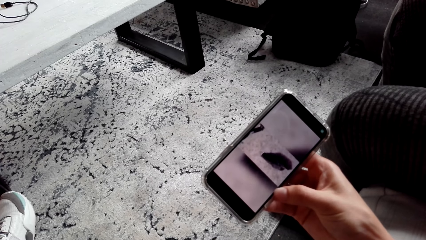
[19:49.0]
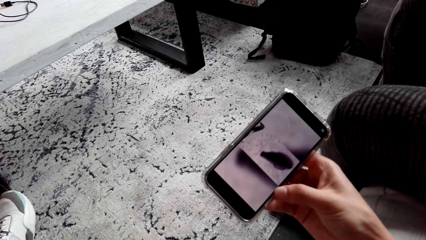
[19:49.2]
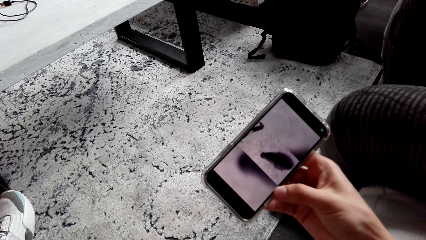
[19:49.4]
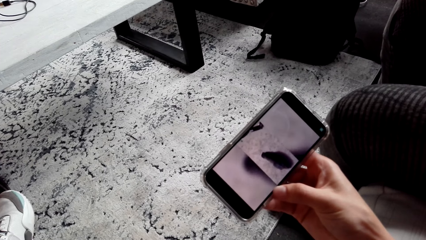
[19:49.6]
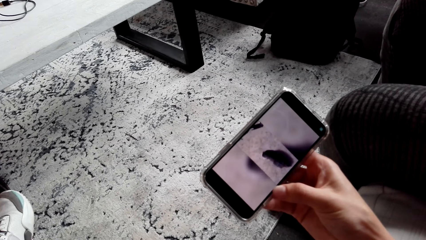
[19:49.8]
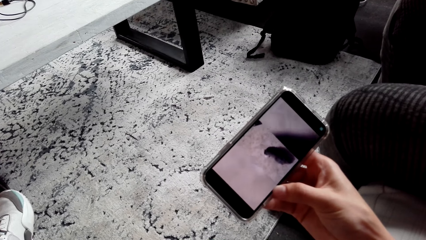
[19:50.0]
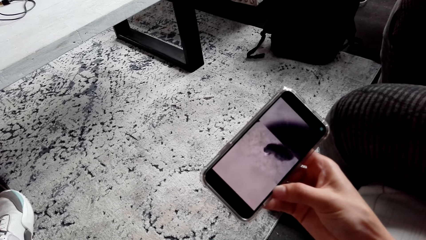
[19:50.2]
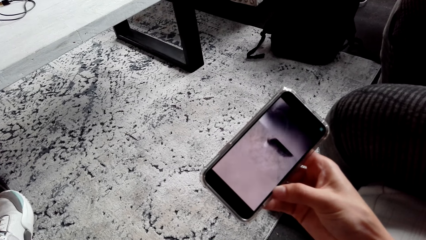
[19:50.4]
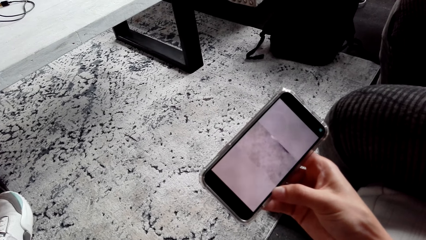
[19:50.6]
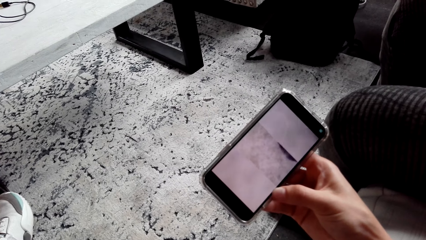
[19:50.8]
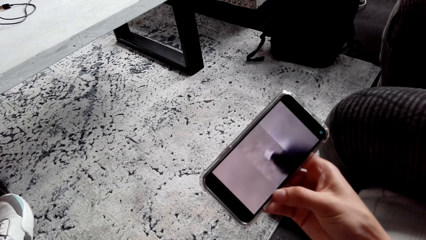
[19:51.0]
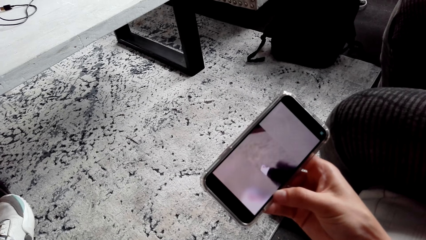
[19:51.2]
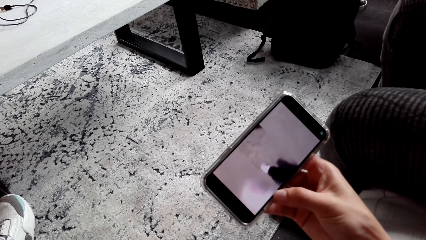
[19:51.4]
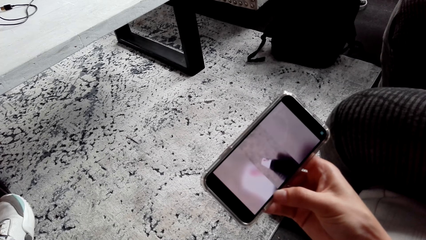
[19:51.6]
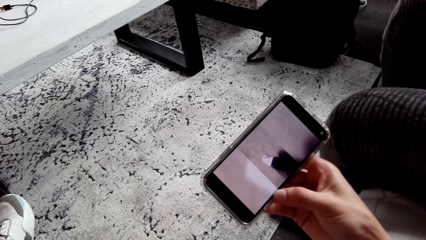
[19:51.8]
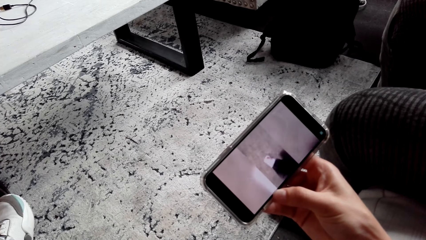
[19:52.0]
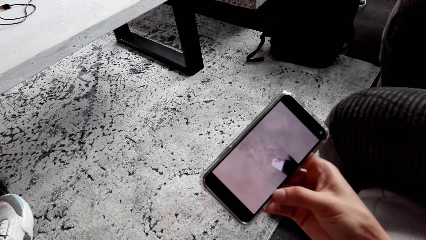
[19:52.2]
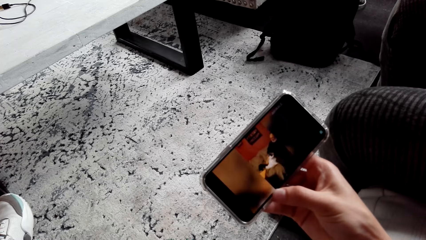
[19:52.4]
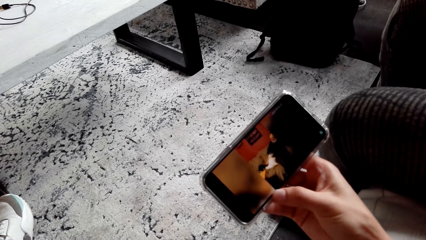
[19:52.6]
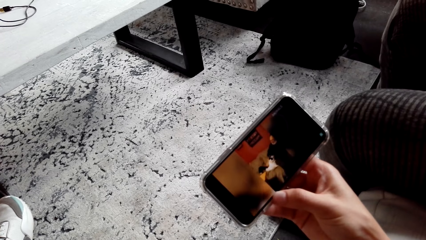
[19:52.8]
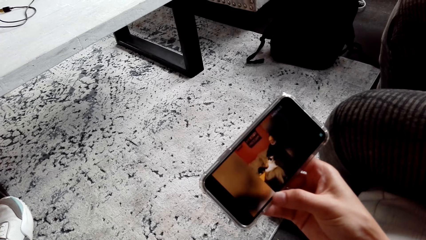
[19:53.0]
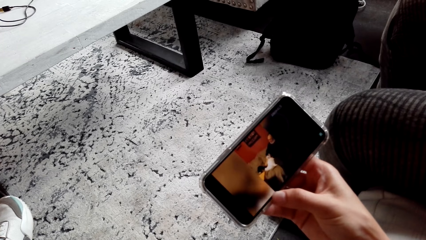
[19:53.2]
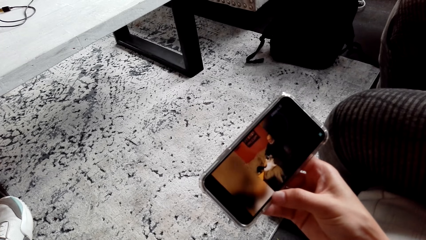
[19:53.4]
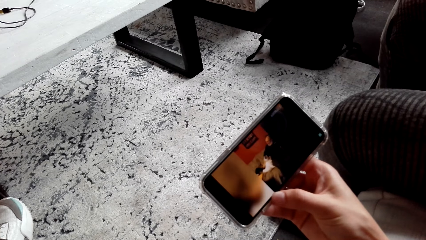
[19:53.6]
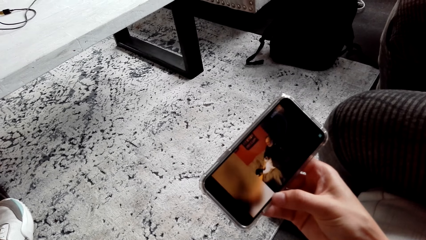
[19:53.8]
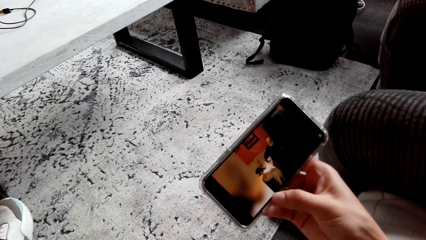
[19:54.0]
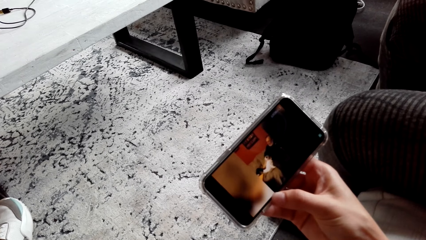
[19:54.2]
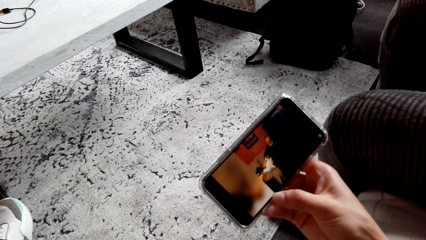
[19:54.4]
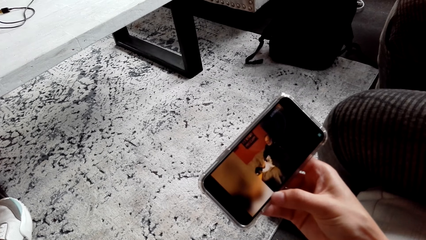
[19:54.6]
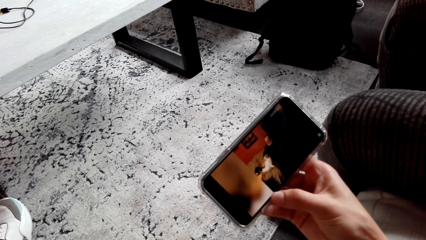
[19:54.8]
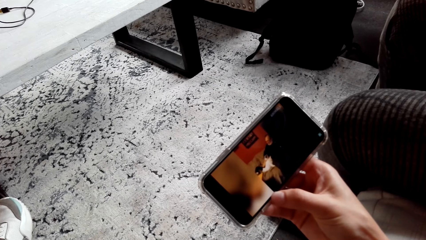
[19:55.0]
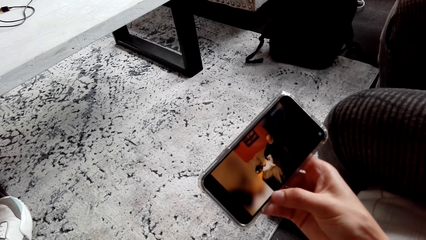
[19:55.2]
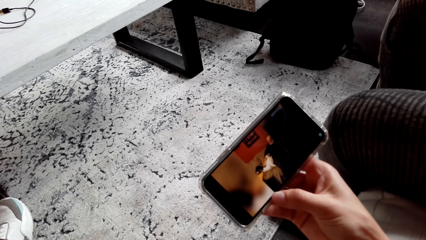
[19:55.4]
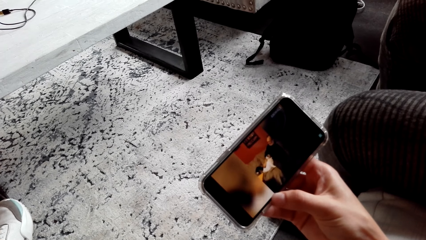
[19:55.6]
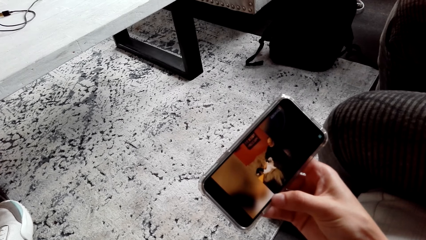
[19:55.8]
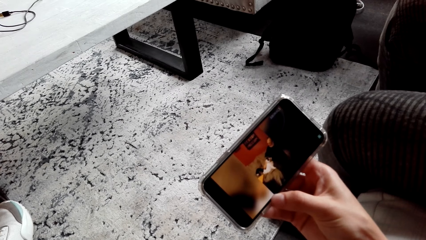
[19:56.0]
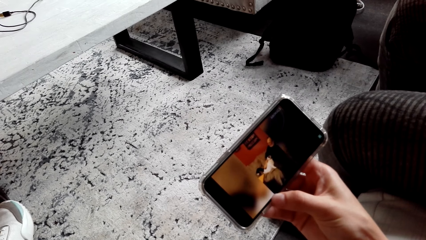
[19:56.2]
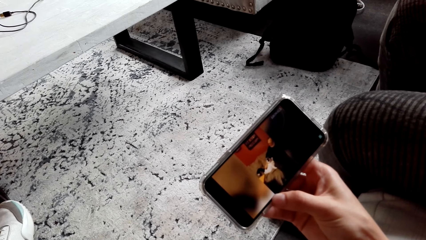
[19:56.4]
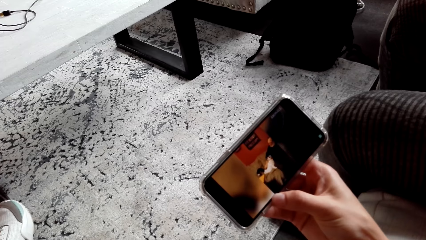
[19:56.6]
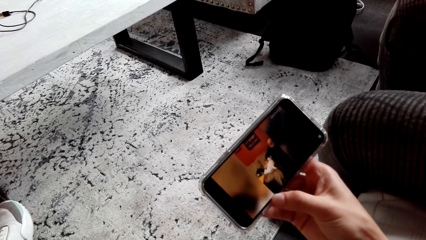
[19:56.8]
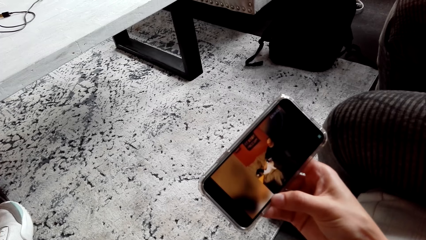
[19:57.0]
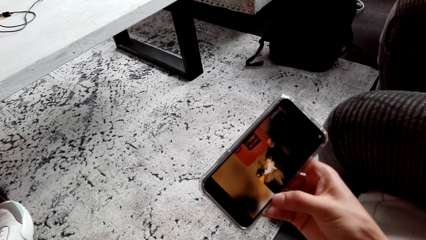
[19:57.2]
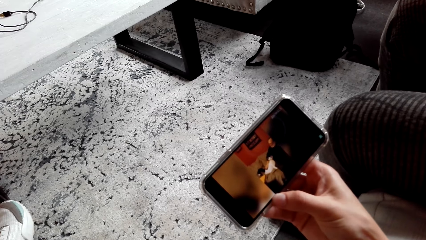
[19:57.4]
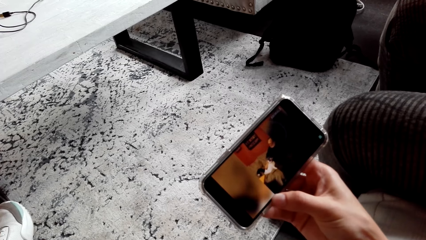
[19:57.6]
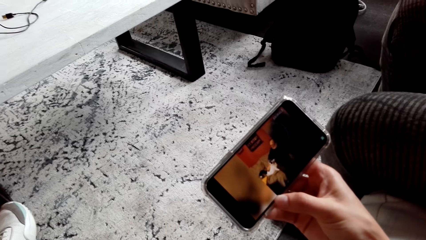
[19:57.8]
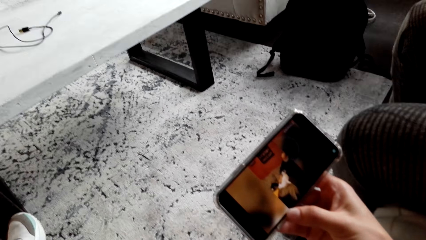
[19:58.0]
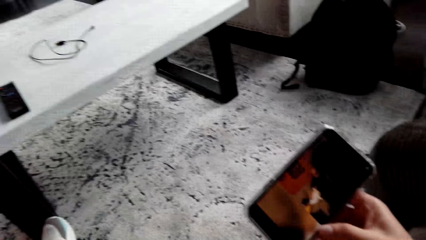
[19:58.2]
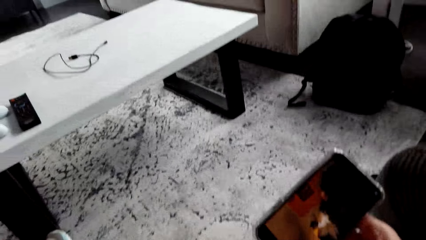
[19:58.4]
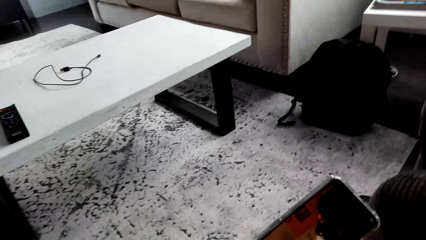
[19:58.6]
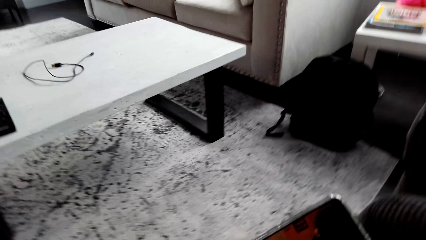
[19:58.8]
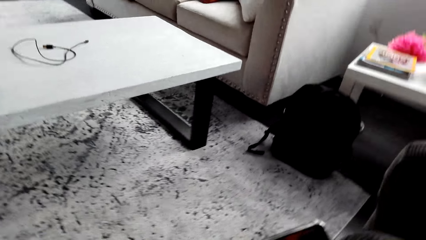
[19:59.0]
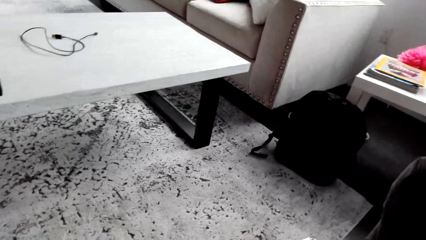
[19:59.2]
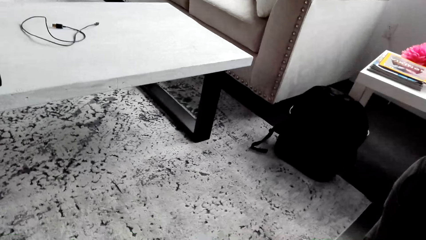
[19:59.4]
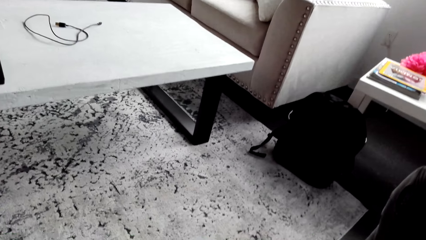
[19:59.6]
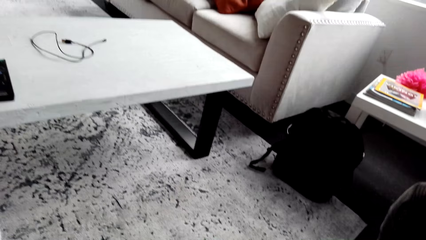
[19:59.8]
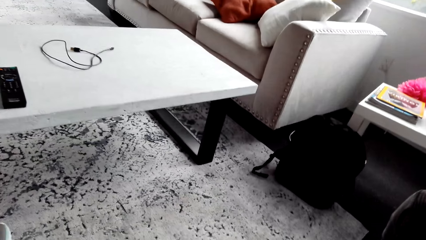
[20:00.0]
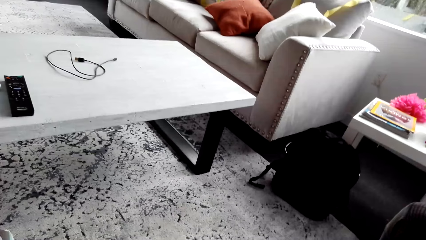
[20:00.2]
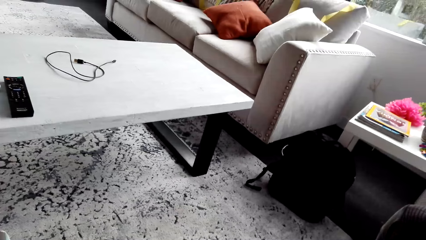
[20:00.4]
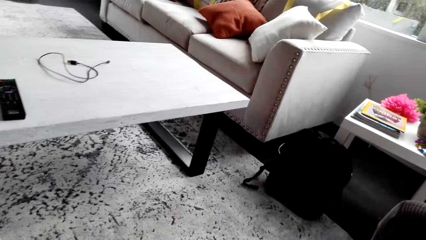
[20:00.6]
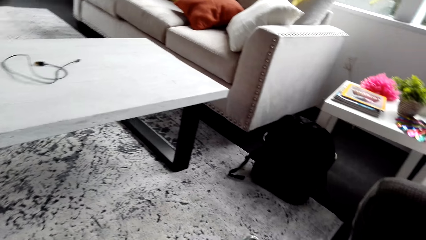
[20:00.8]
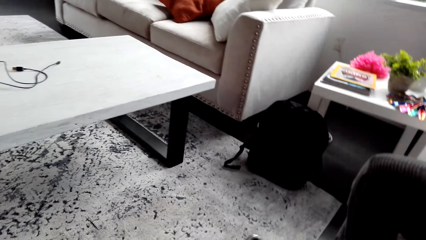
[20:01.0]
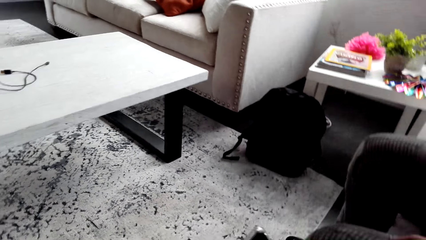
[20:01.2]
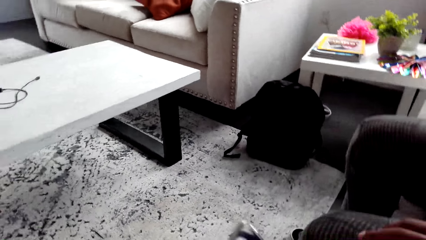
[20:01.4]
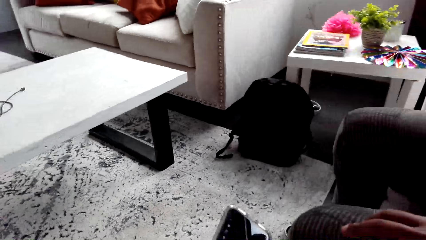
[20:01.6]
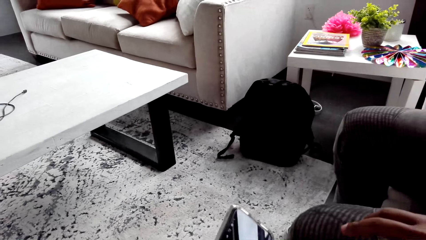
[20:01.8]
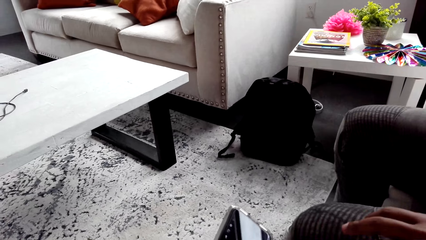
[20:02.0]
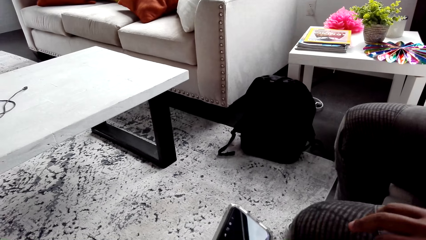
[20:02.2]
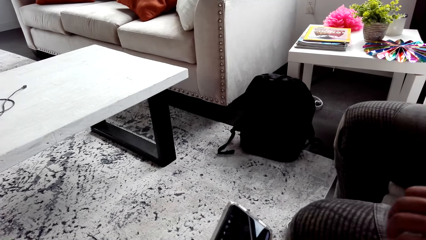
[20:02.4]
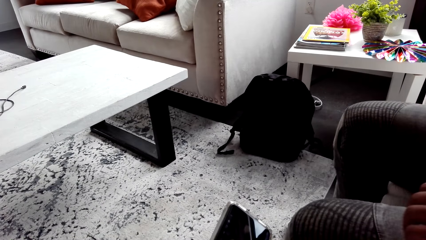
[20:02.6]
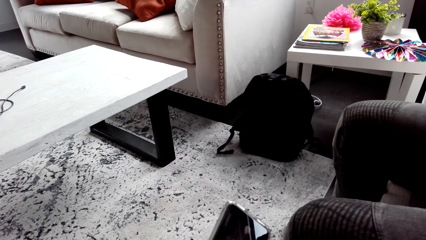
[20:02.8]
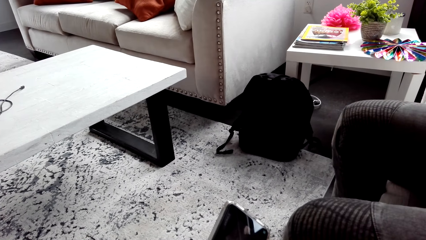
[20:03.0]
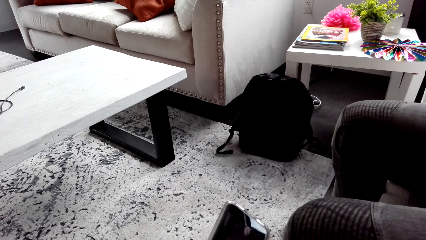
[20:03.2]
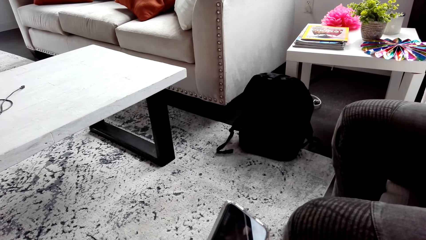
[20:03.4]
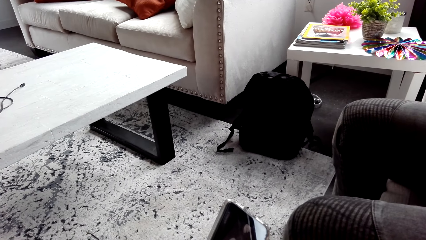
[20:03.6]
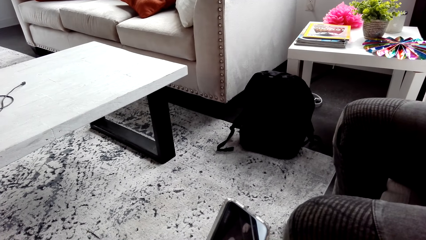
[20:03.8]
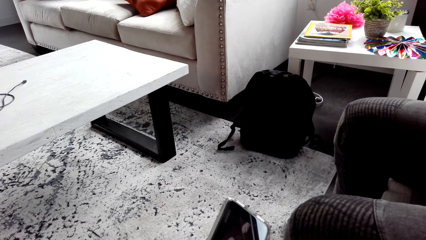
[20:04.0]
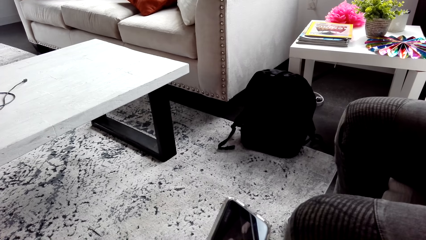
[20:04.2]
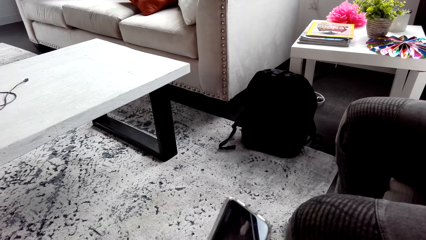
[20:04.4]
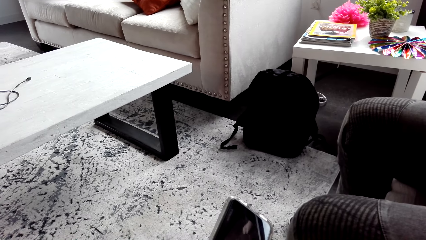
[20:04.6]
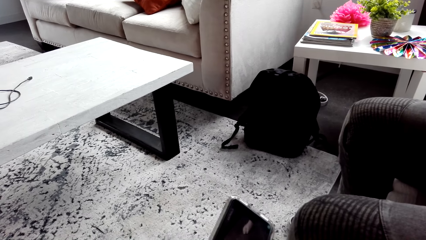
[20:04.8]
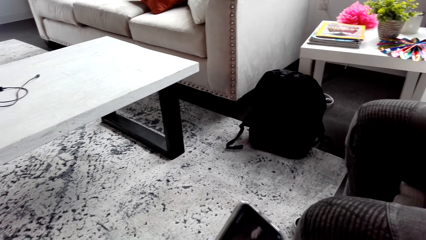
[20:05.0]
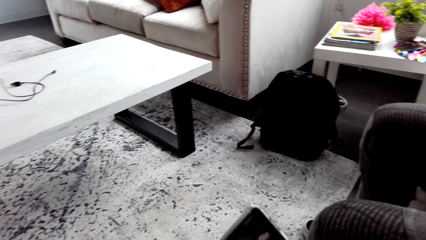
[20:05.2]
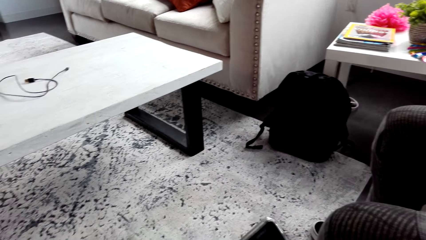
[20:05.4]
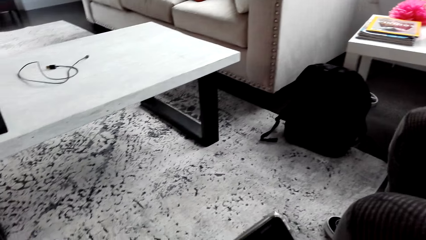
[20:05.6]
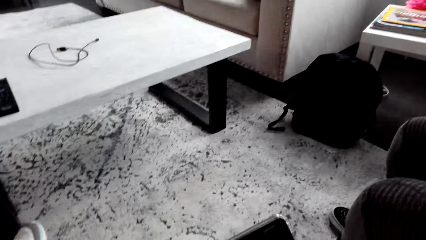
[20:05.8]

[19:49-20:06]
The camera wearer watches video on the phone repeatedly. They look around. They scroll the phone.
